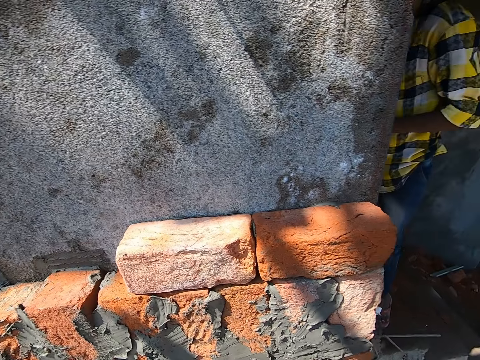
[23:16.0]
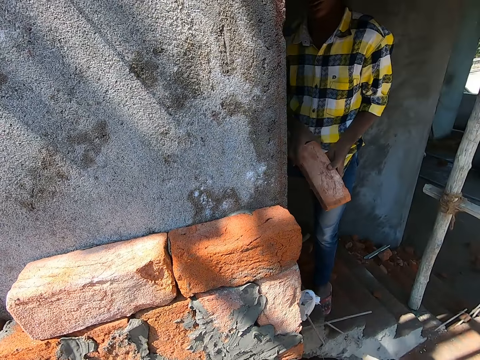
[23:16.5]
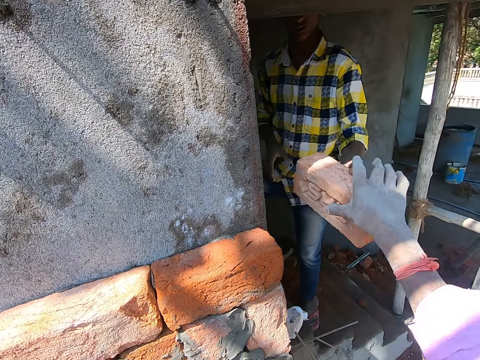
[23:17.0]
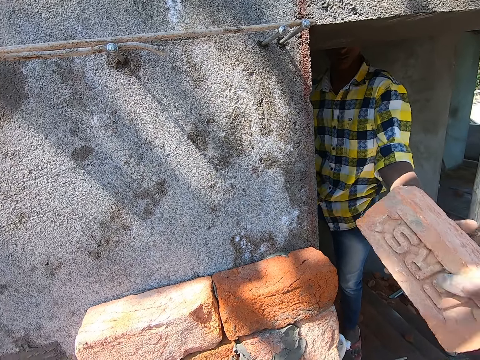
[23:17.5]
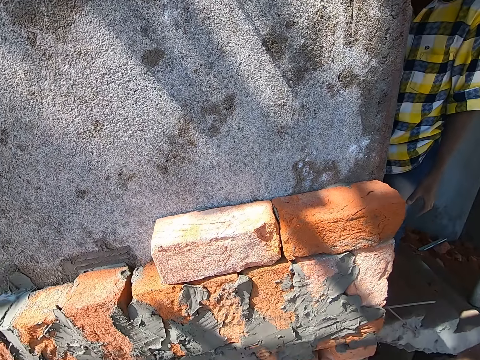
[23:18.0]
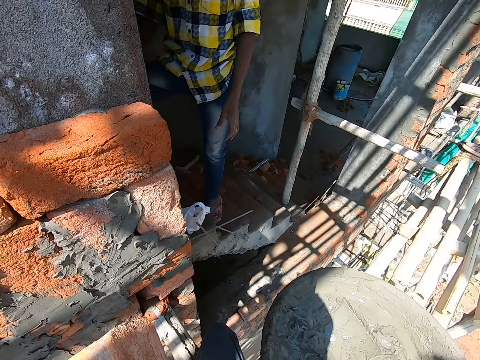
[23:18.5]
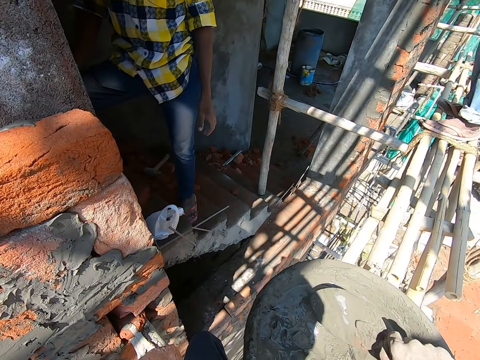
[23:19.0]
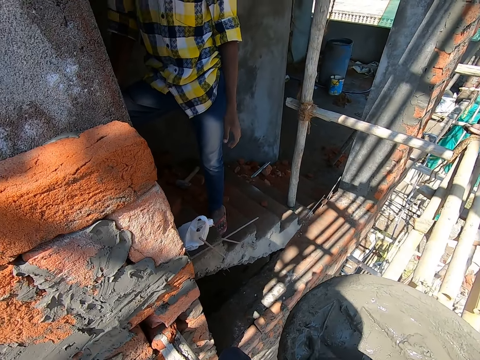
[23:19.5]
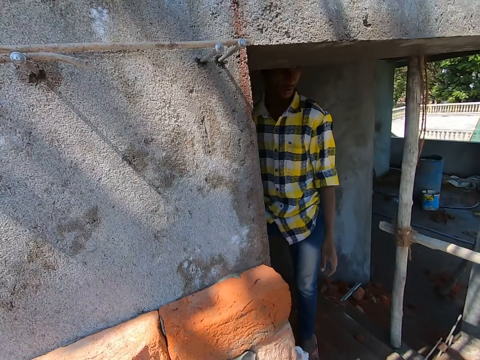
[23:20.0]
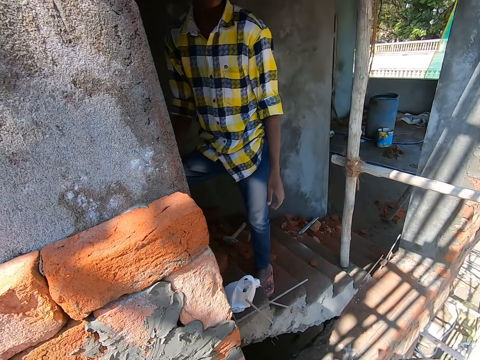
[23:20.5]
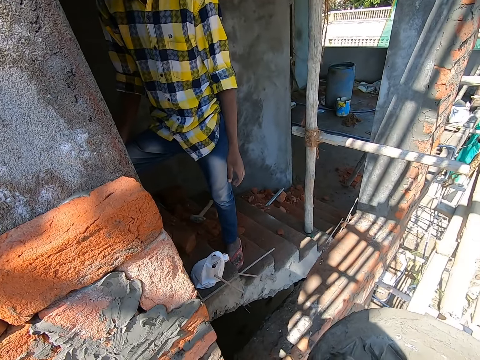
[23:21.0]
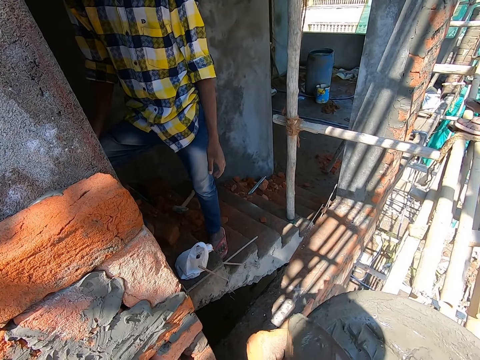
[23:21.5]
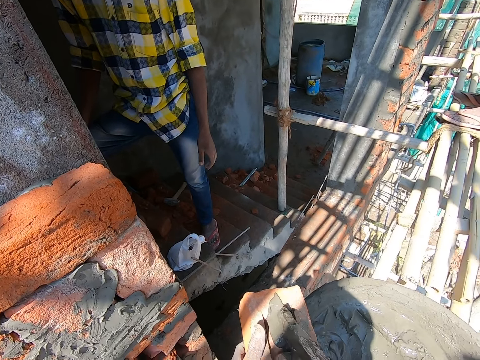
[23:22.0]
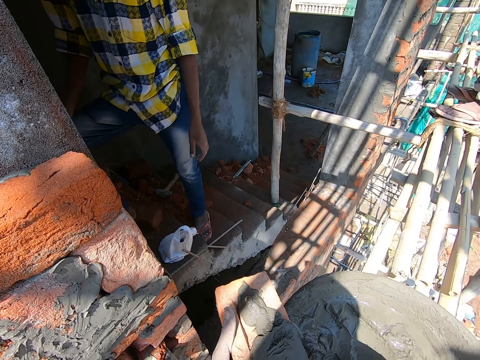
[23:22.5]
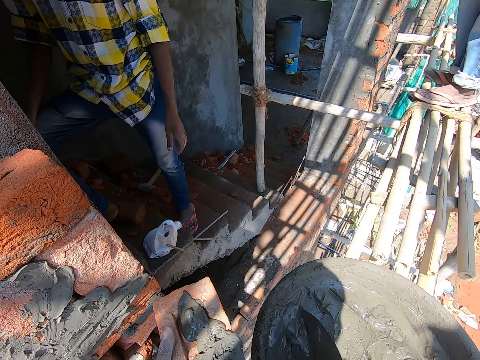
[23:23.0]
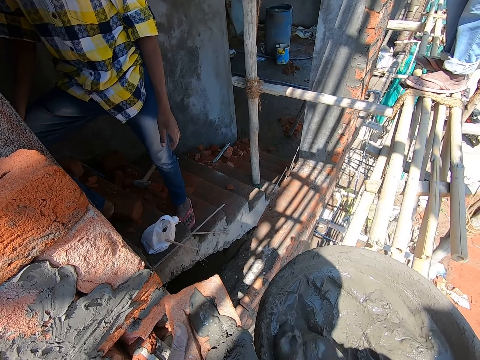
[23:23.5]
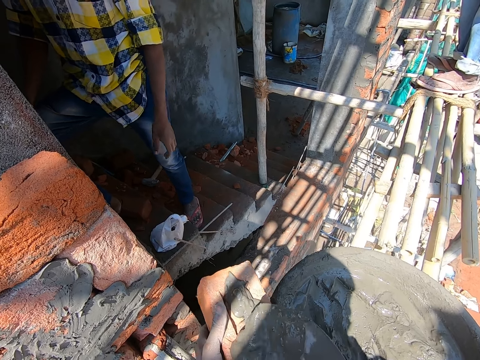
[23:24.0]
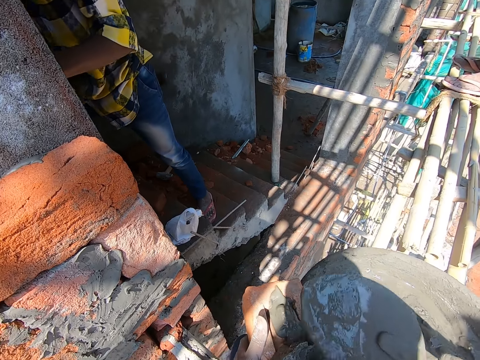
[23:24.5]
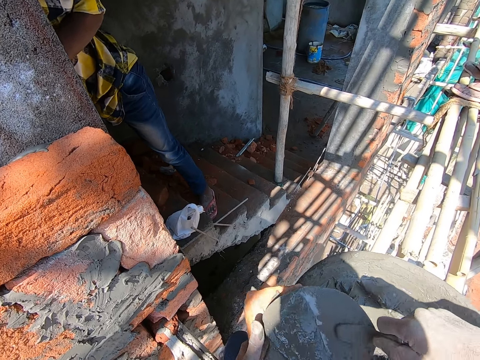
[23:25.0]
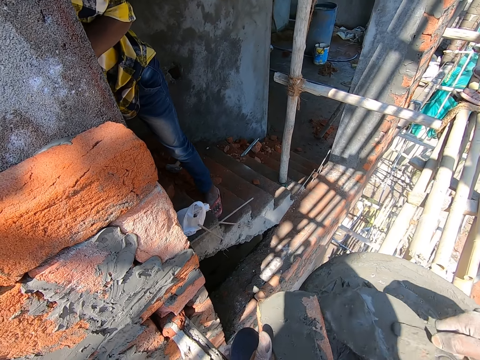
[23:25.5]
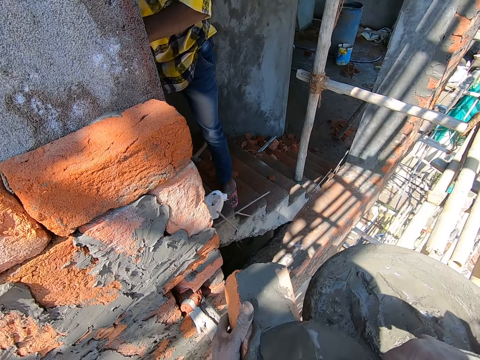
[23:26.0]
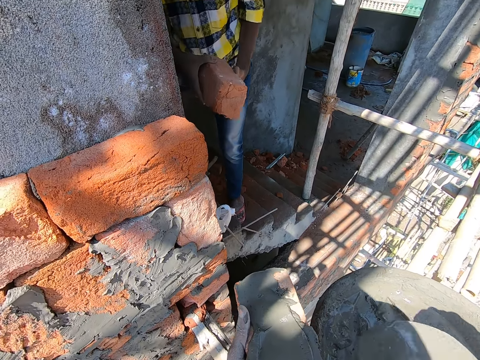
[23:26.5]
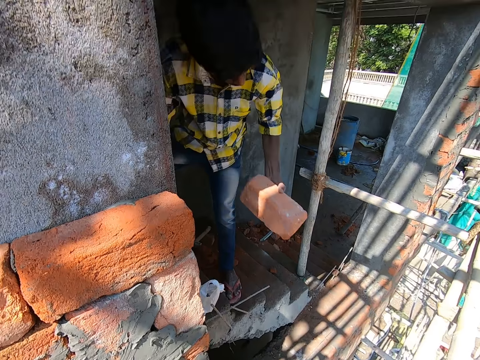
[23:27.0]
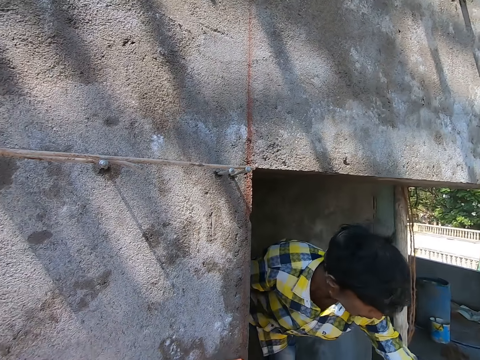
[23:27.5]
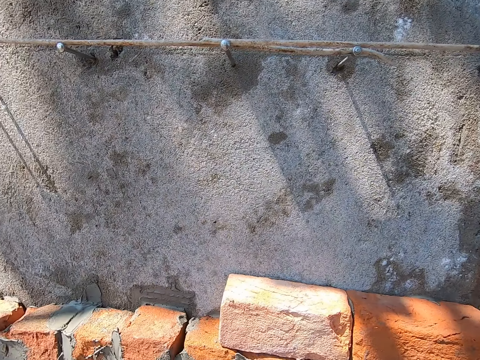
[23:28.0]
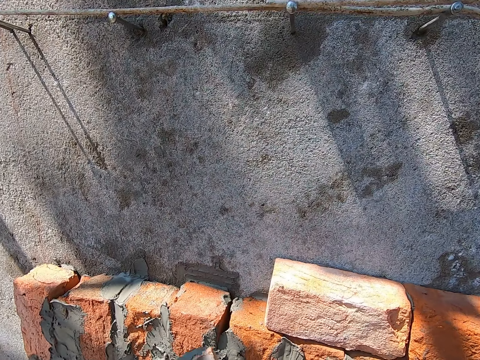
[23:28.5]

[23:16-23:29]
The camera wearer collects a piece of brick from a man with his right hand. The man holds the brick. The camera wearer picks up the trowel from the head pan with his right hand. He scoops cement from the head pan on some bamboo sticks with the trowel in his right hand. He pours the cement on the brick from the trowel in his right hand. He applies concrete on the brick. He scoops the cement from the head pan on the bamboo sticks with the trowel in his right hand. He pours the cement on the brick from the trowel in his right hand. He applies the concrete on the brick. The man passes the brick from his right hand to his left hand. The man drops the brick on the bamboo sticks with his left hand.

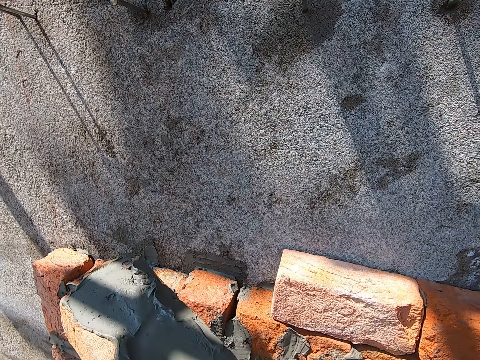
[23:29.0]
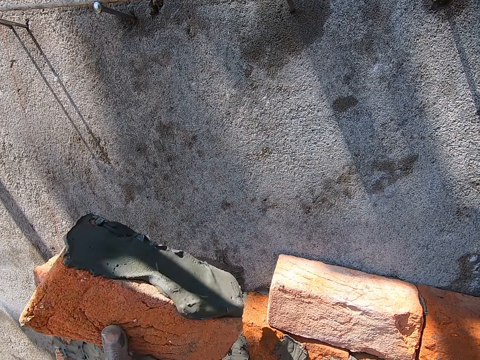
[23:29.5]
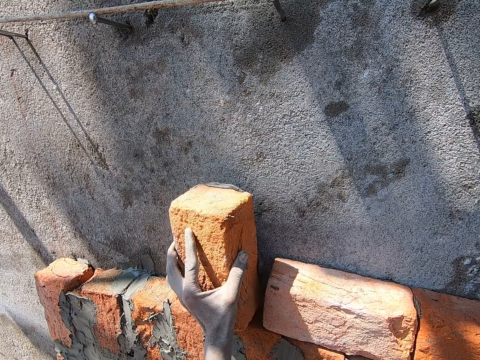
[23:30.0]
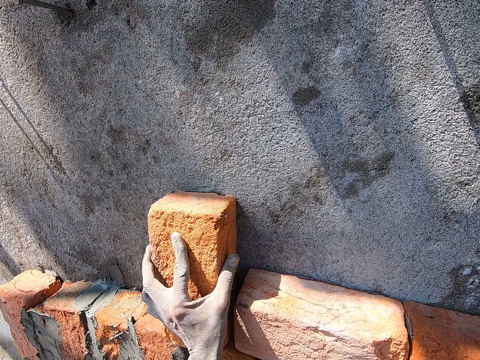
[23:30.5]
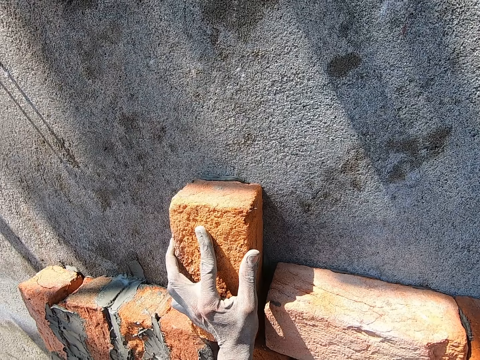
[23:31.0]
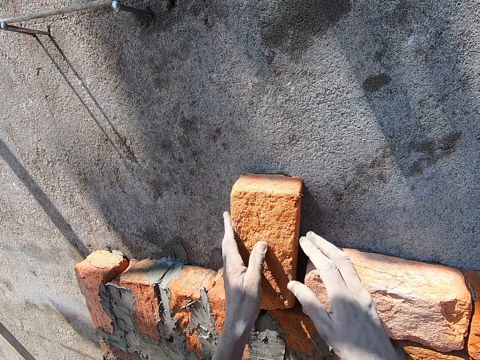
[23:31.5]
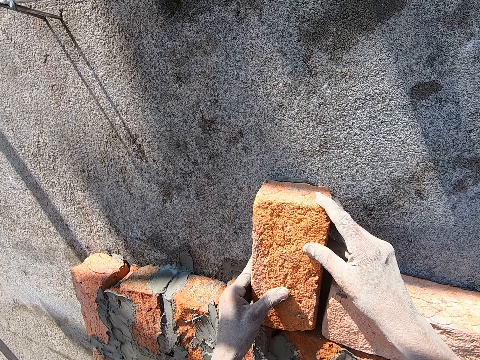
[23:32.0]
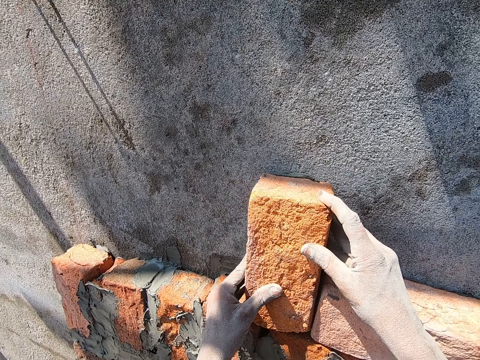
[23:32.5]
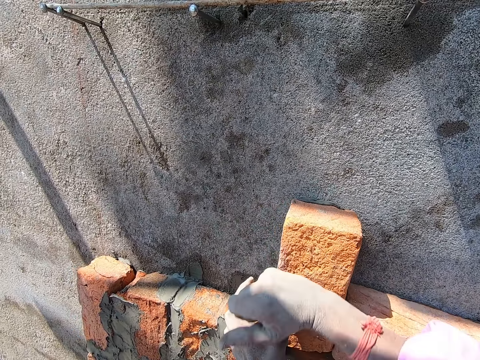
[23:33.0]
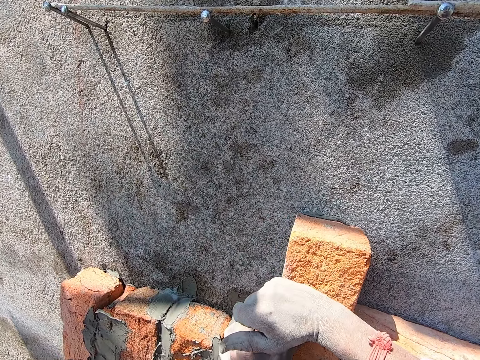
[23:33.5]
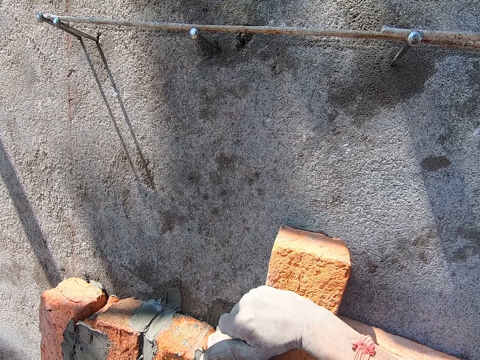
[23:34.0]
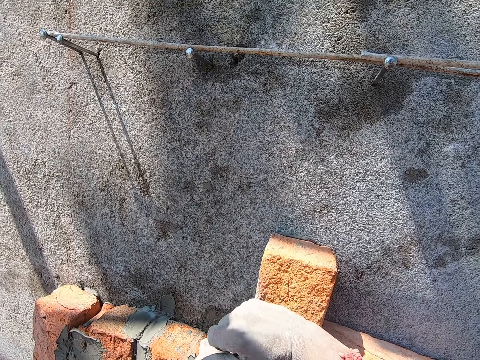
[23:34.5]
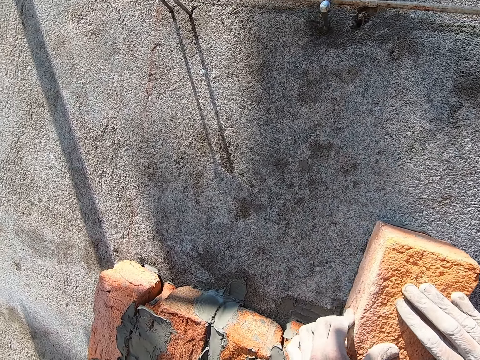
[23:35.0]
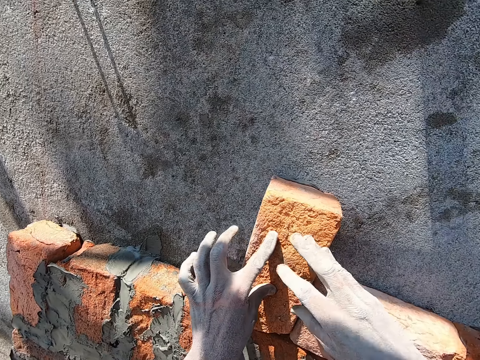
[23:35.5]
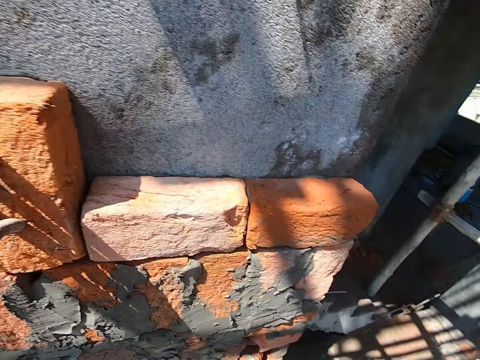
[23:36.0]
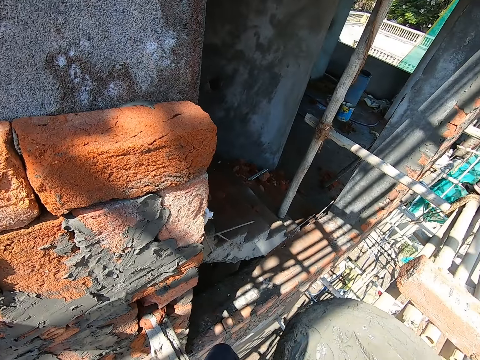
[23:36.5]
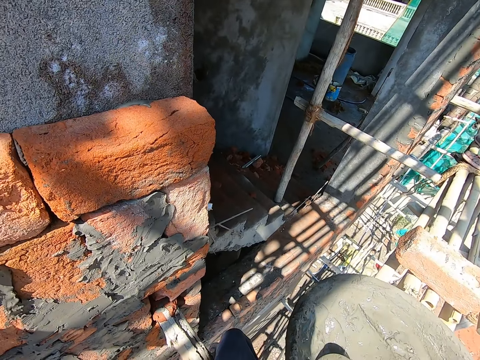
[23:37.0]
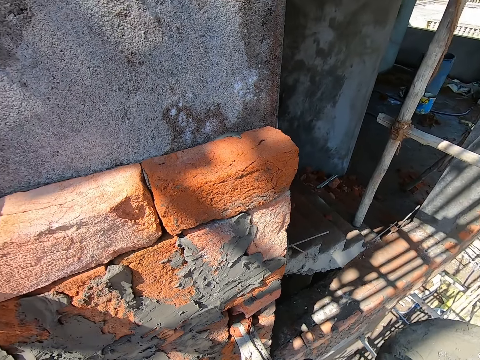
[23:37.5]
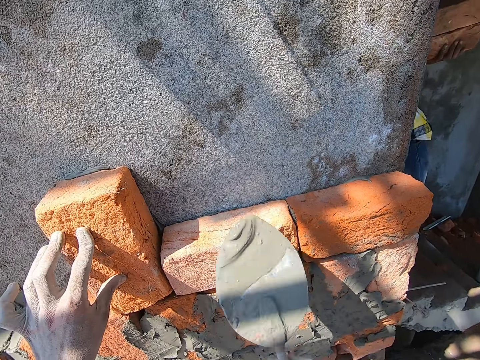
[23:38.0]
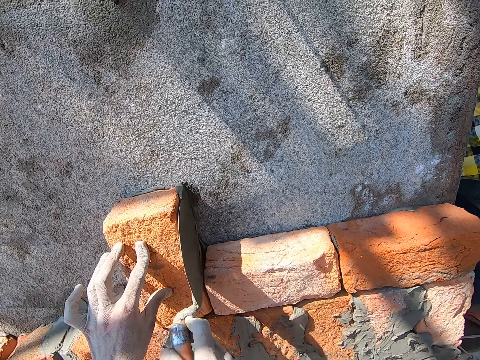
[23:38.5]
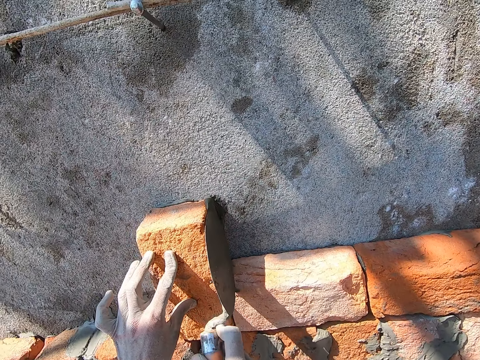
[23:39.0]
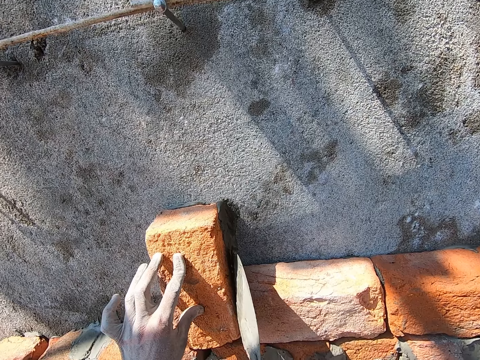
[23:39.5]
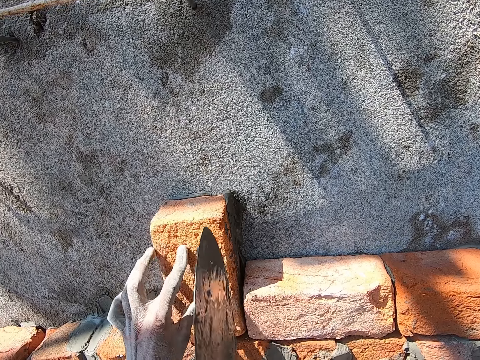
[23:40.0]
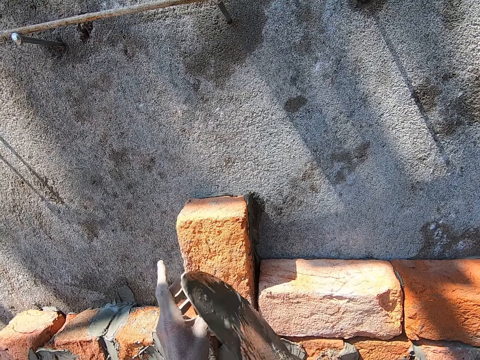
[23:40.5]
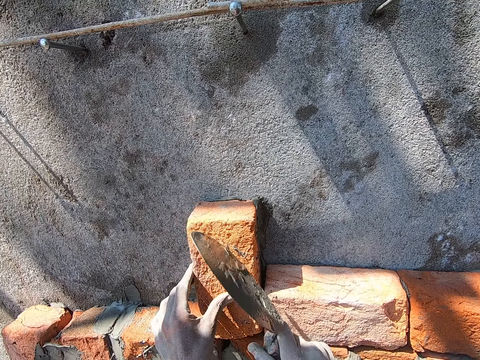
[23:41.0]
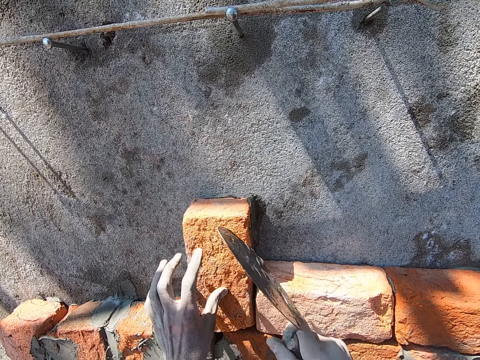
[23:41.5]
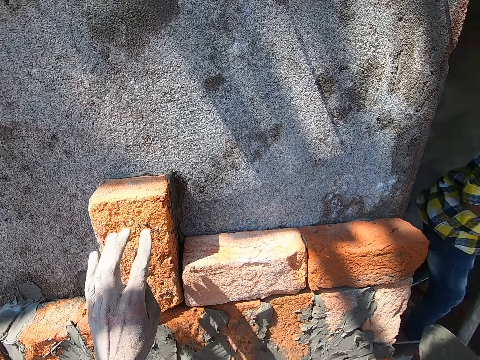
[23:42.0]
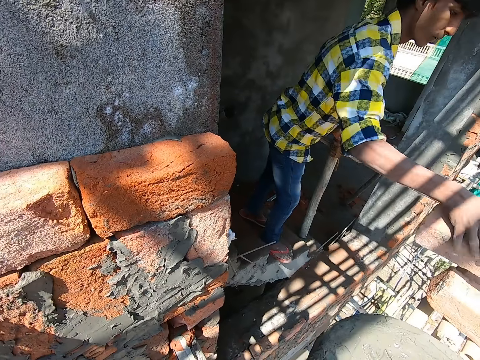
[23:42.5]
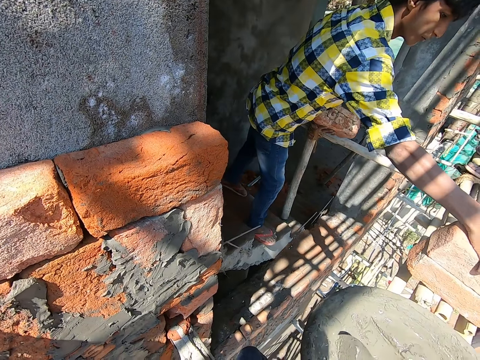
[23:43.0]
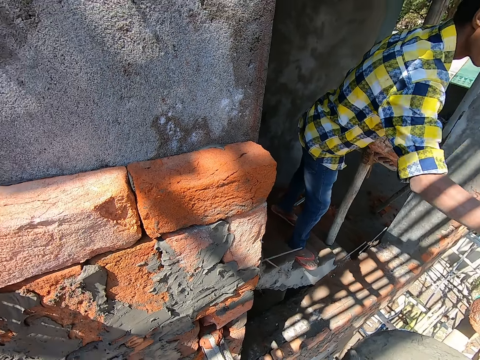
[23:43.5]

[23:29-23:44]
The camera wearer drops the brick on the wall with his left hand. He sticks the brick on the wall. He holds the brick with both hands. He hits the brick on the wall with his right hand. He sticks the brick on the wall. He holds the brick with both hands. He scoops cement from the head pan on some bamboo sticks with the trowel in his right hand. He picks up the trowel from the head pan with his right hand. He holds the trowel. He pours the cement on the brick from the trowel in his right hand. He applies concrete on the brick. He hits the brick on the wall with the trowel in his right hand. A man drops a brick on the bamboo sticks with his left hand. The camera wearer scoops the cement from the head pan on the bamboo sticks with the trowel in his right hand.
